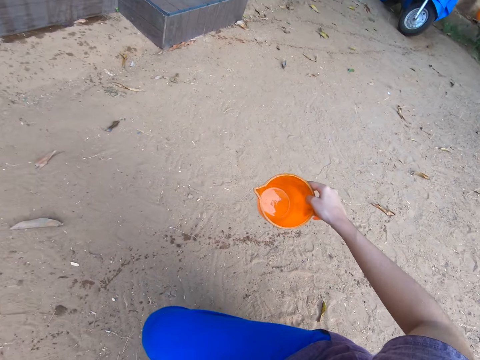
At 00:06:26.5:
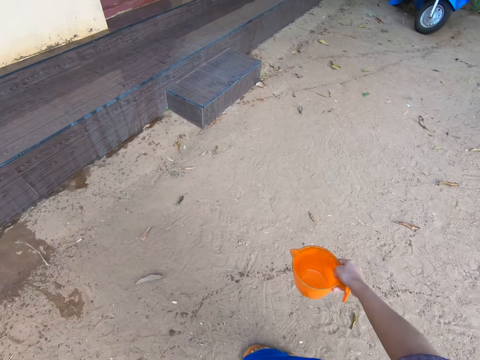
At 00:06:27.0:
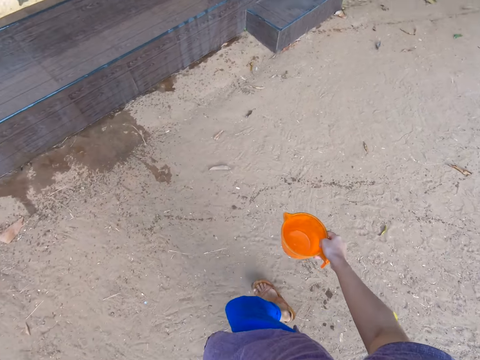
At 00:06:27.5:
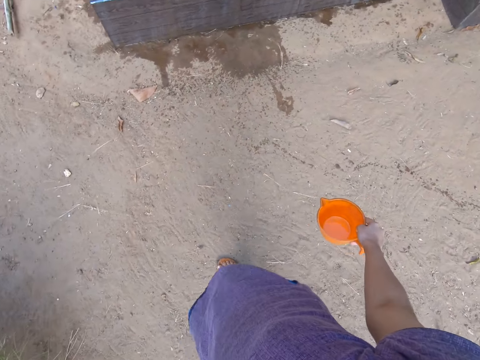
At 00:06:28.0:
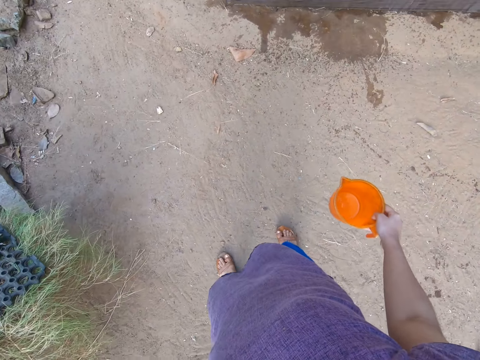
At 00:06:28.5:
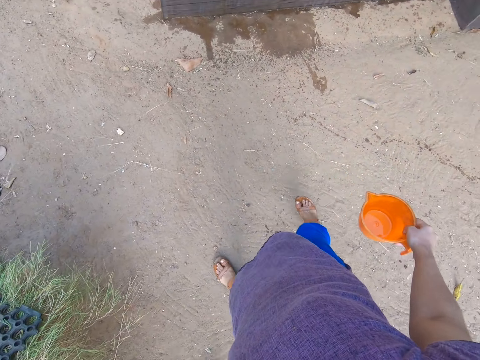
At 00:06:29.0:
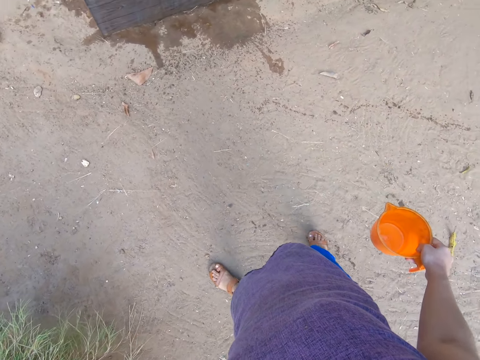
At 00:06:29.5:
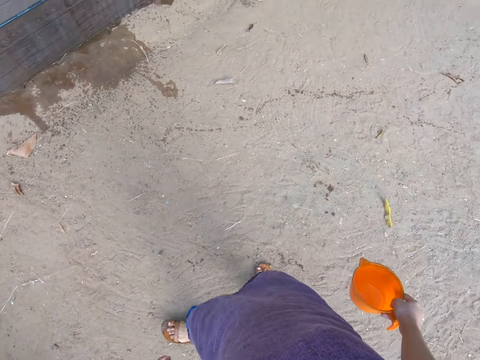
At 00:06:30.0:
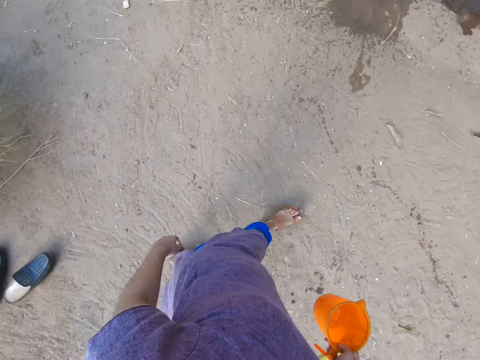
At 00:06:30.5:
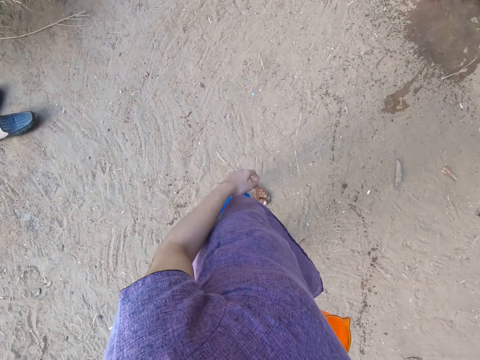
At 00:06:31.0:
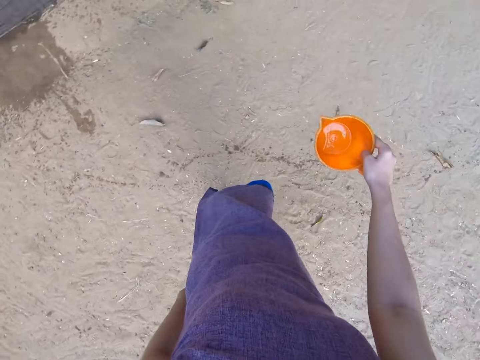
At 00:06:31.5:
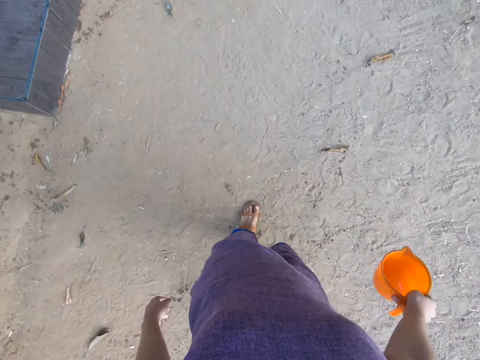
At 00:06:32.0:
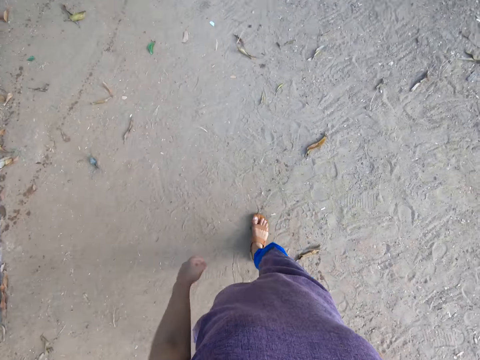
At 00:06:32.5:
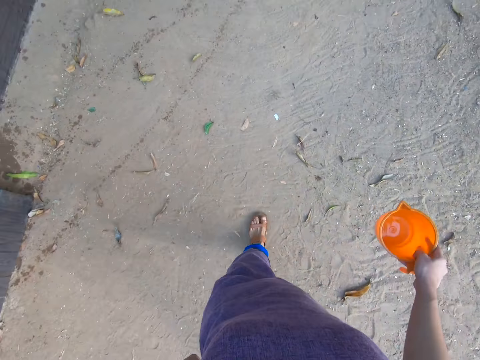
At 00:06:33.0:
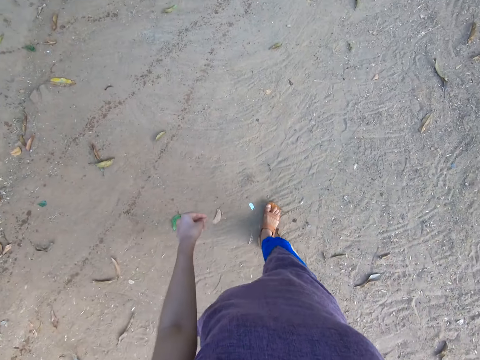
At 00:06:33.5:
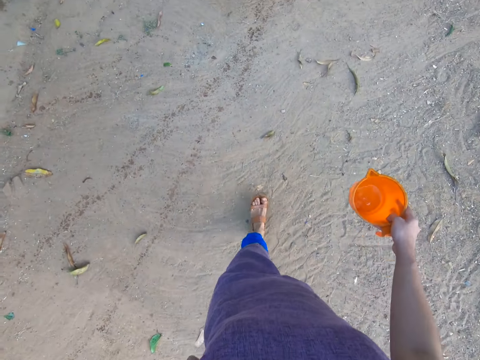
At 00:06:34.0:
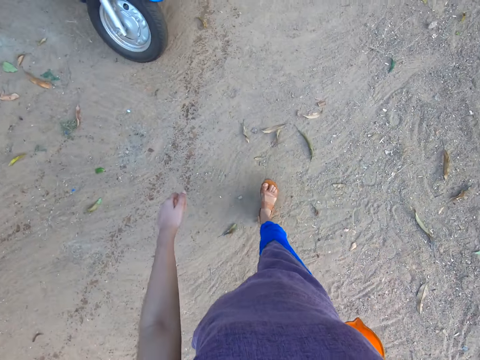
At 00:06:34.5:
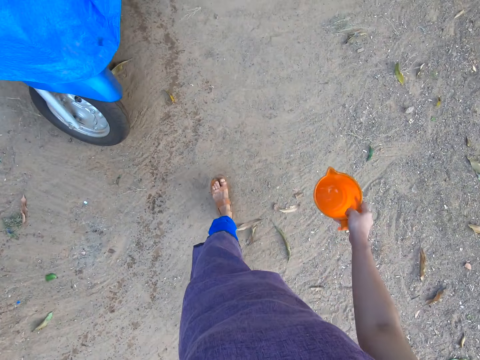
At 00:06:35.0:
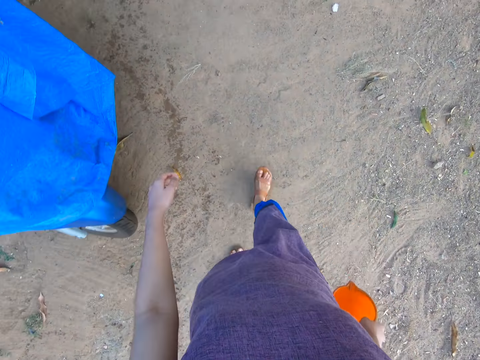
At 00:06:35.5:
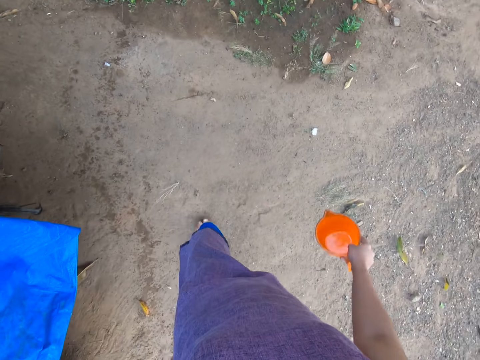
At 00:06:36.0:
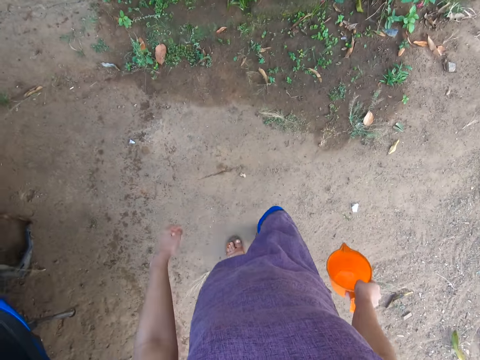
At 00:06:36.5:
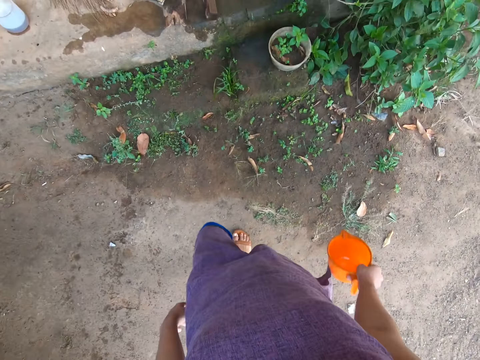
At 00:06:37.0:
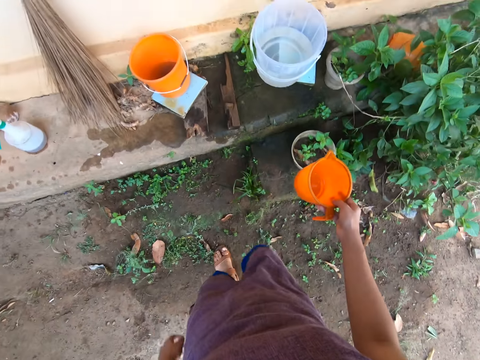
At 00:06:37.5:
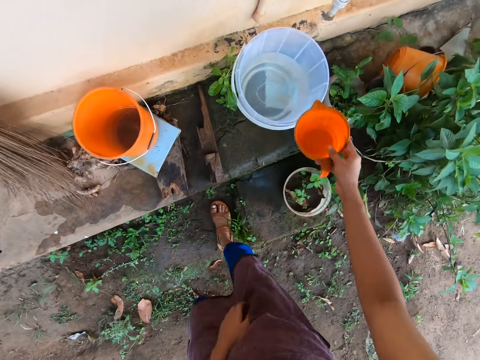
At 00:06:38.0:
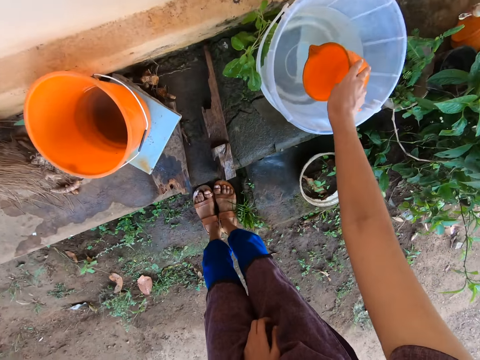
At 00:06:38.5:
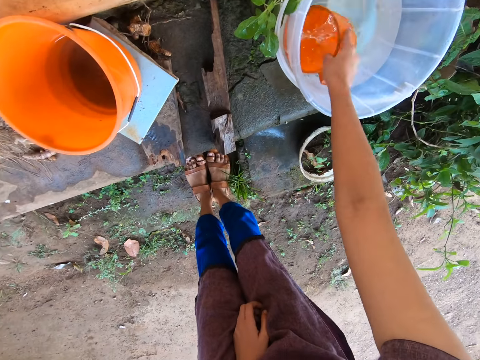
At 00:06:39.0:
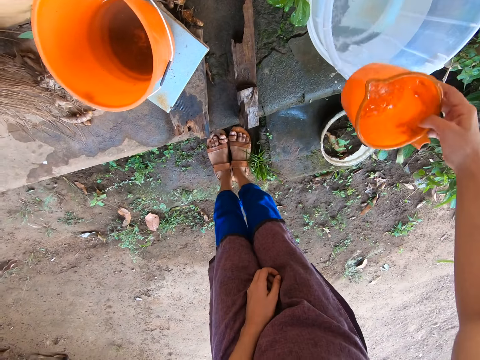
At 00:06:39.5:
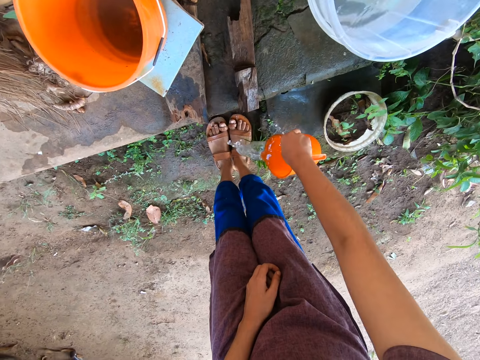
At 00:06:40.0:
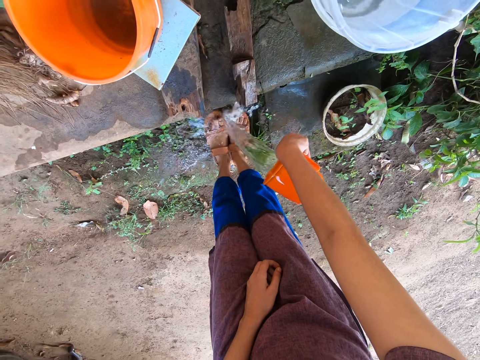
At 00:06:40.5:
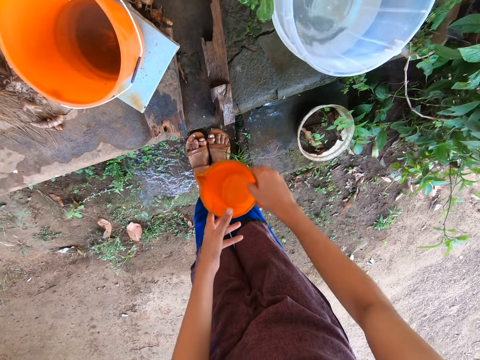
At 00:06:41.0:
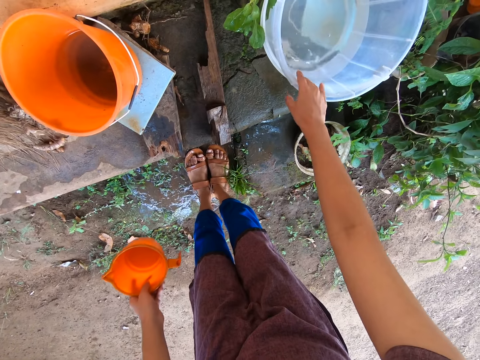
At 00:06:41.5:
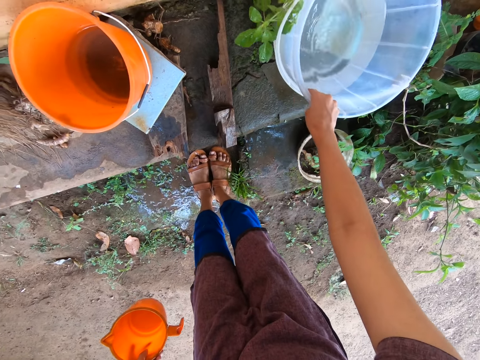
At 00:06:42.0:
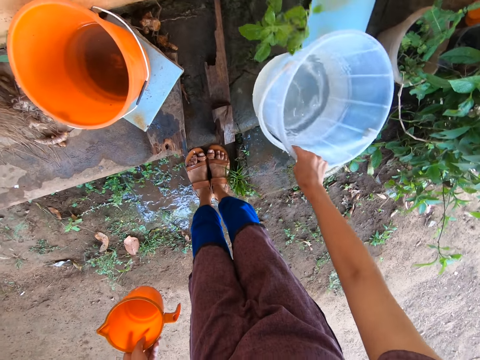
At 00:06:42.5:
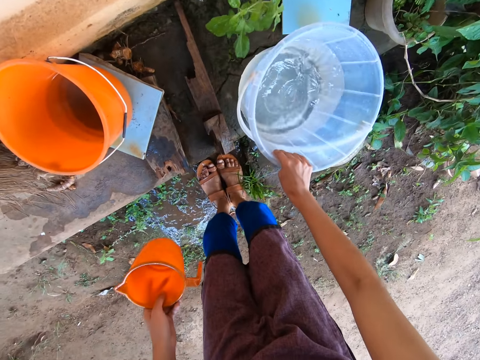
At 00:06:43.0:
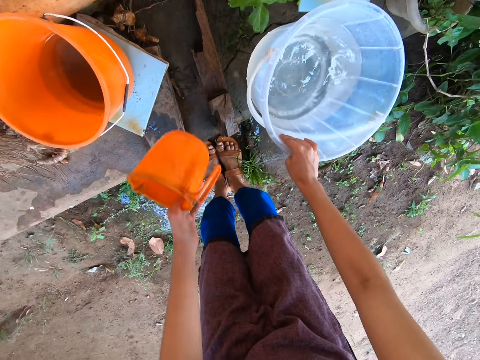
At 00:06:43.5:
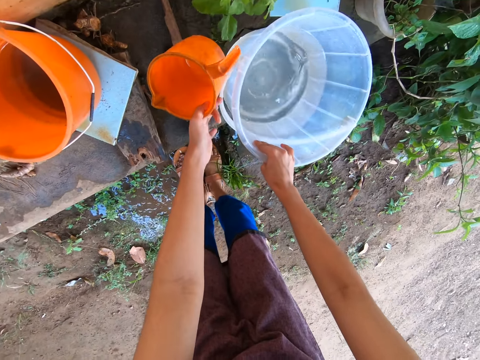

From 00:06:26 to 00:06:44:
The camera wearer stands up from her squat position. She scoops water from the bucket on the concrete slab with the cup in her right hand. She pours water from the cup in her right hand on her feet. She passes the cup from her right hand to her left hand. She moves the bucket on the concrete slab with her right hand. She picks up the bucket.

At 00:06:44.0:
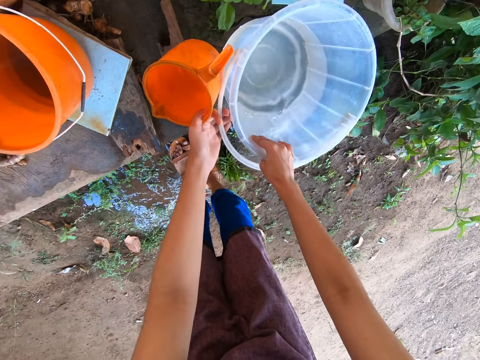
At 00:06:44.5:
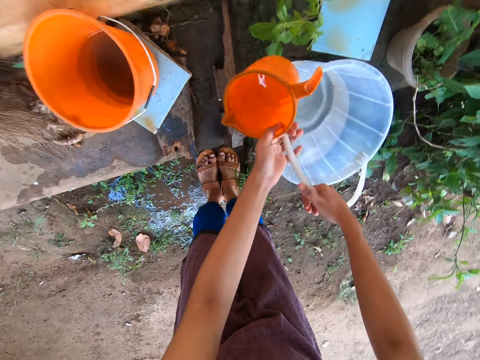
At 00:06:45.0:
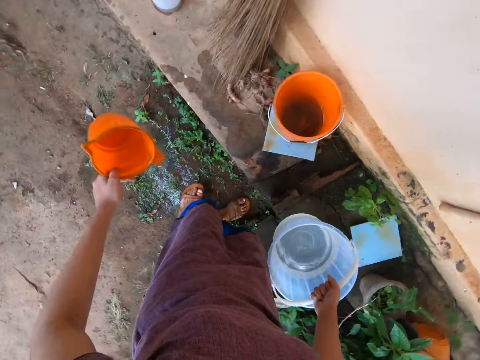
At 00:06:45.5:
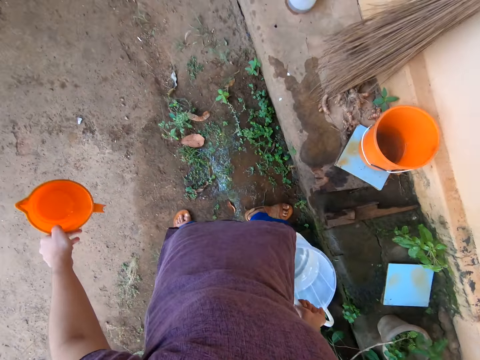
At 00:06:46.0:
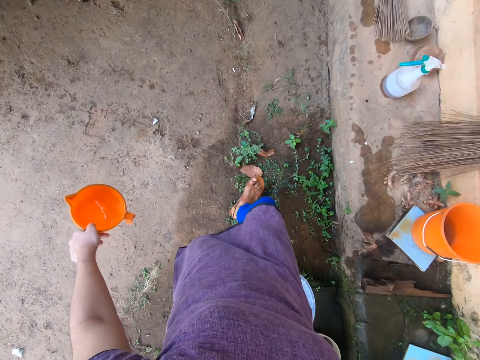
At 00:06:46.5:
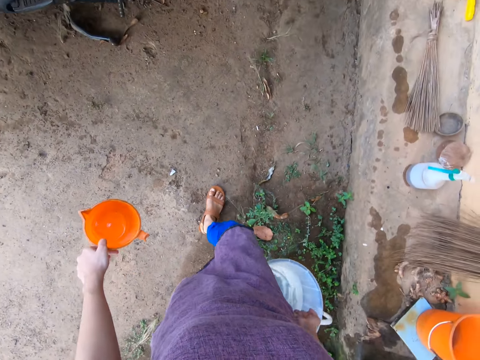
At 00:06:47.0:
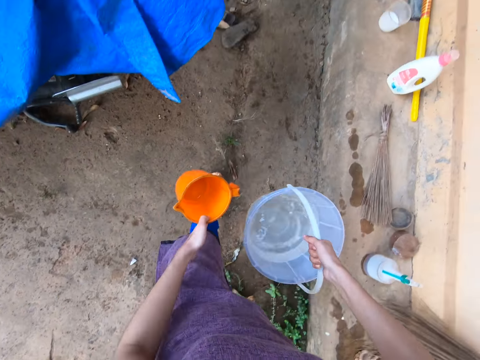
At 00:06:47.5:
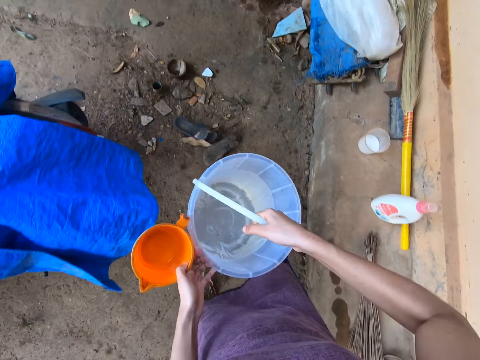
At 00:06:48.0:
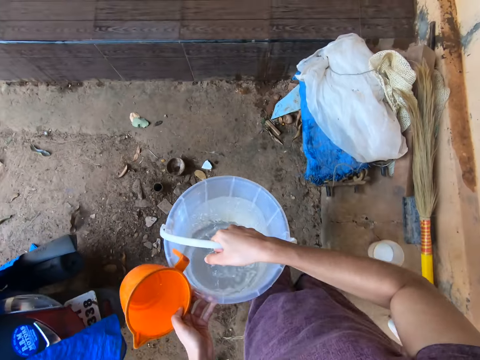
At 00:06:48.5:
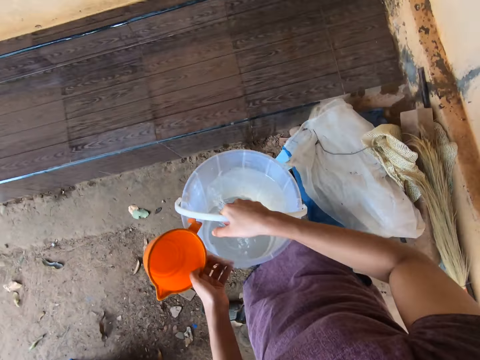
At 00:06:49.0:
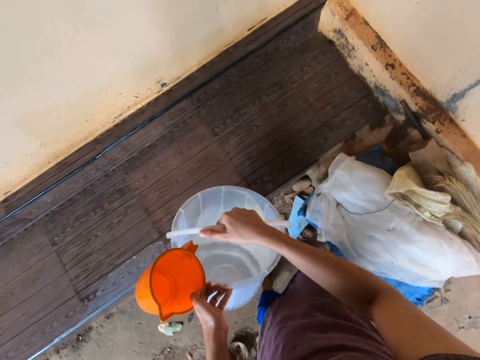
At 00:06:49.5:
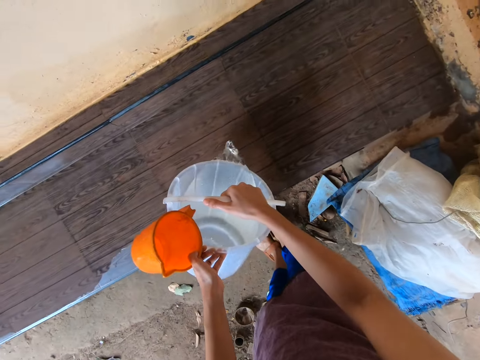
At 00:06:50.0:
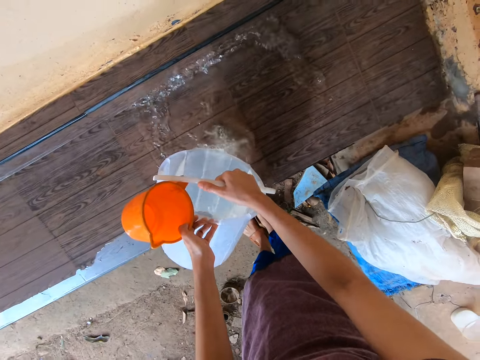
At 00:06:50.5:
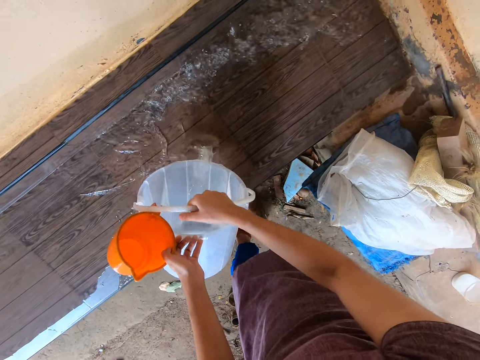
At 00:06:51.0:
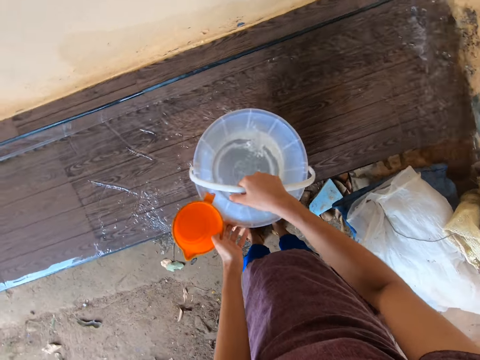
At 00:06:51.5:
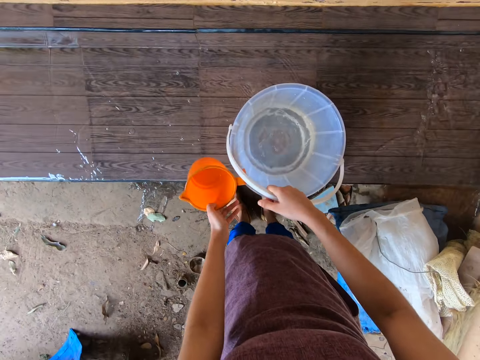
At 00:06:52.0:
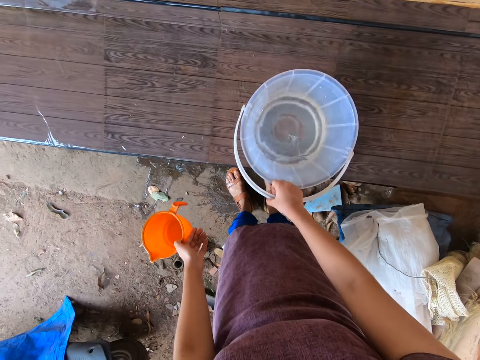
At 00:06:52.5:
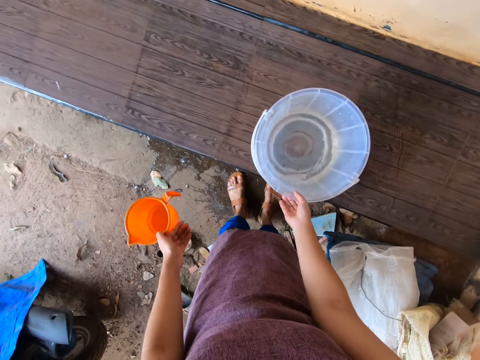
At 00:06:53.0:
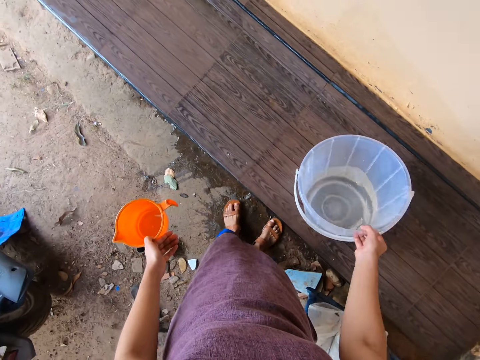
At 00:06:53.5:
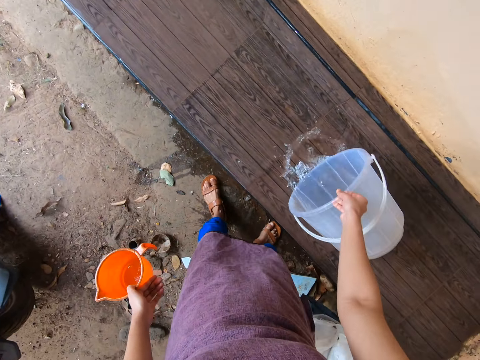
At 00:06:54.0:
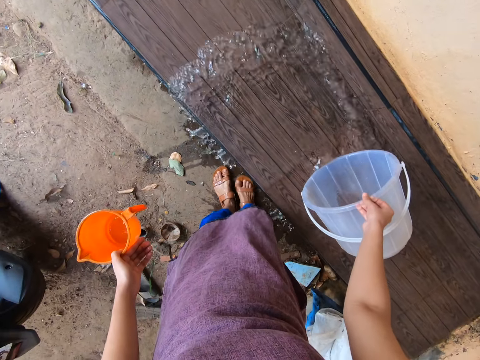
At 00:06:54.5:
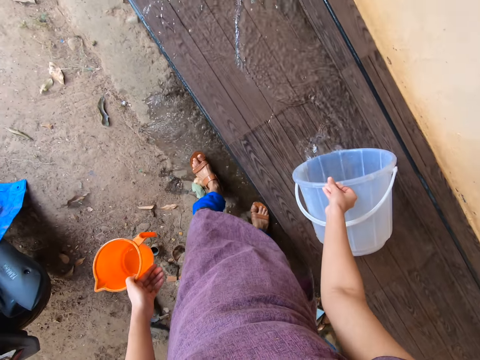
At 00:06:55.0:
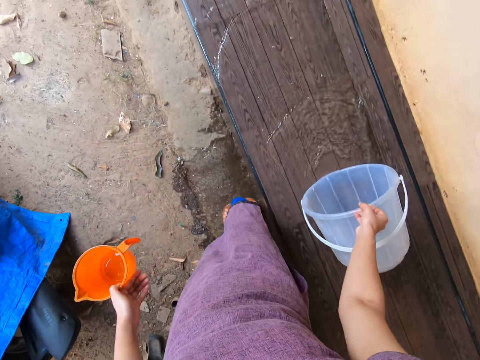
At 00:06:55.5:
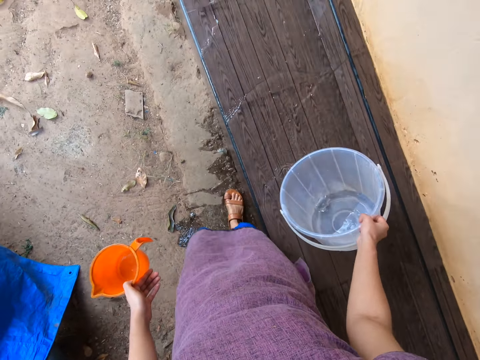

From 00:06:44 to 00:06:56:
The camera wearer lifts the handle of the bucket with her left hand. She passes the handle of the bucket from her left hand to her right hand. She carries the bucket from the concrete slab with her right hand. She walks. She carries the bucket with both hands. She pours water from the bucket onto the slab of tiles with both hands. She places the bucket on the slab of tiles with both hands. She holds the bucket with her right hand. She drops the handle of the bucket with her right hand. She holds the bucket on the slab of tiles with her right hand. She pours water from the bucket onto the slab of tiles with her right hand. She drags the bucket along the slab of tiles with her right hand.
